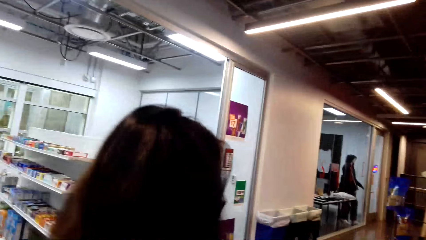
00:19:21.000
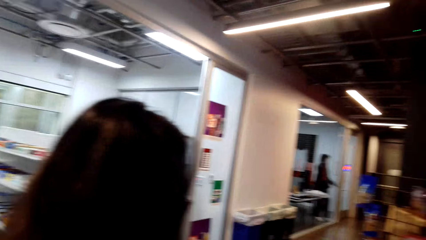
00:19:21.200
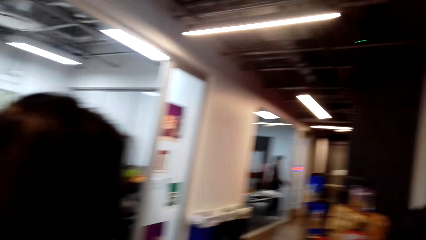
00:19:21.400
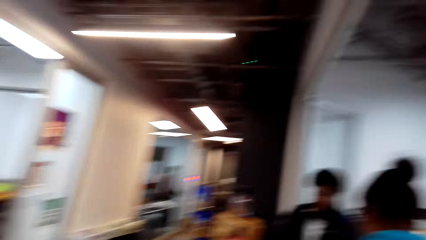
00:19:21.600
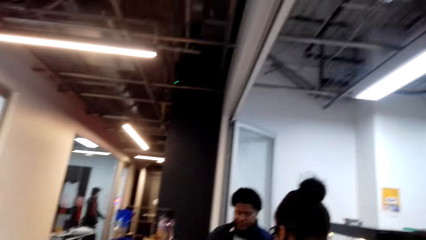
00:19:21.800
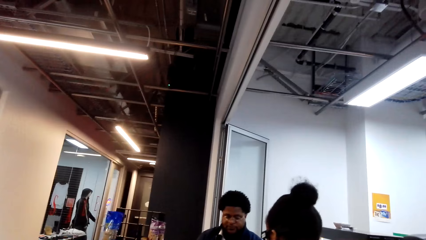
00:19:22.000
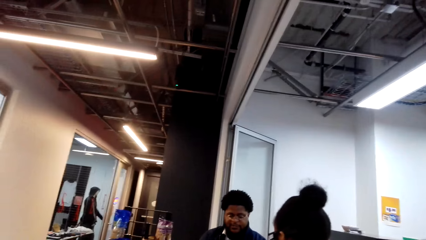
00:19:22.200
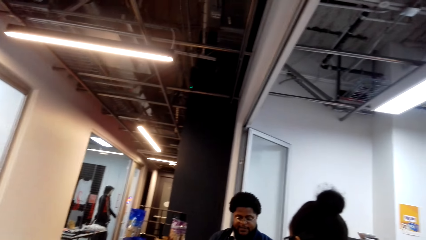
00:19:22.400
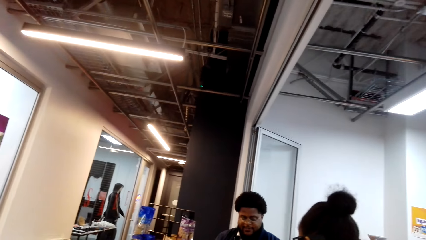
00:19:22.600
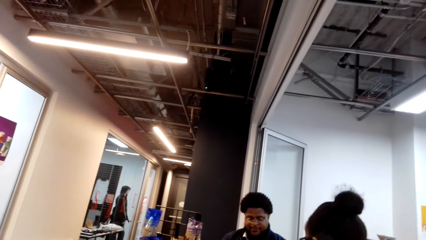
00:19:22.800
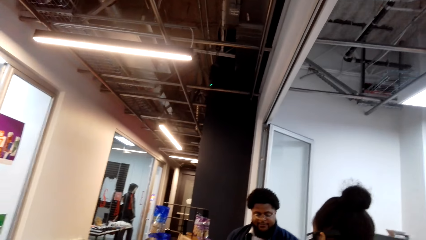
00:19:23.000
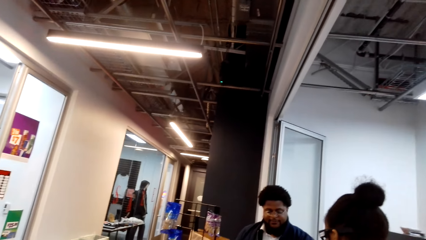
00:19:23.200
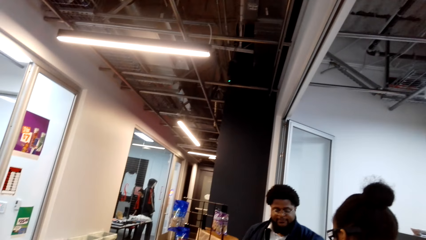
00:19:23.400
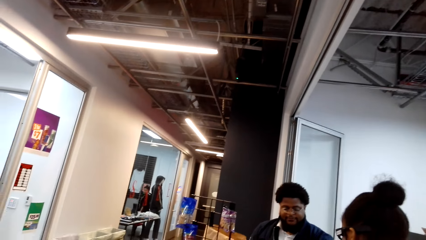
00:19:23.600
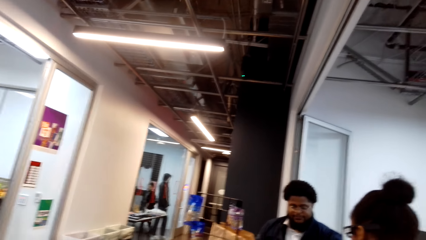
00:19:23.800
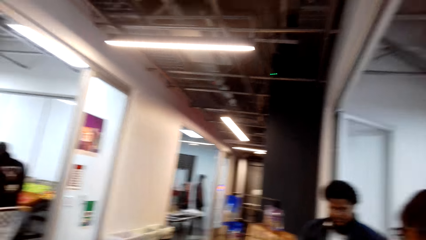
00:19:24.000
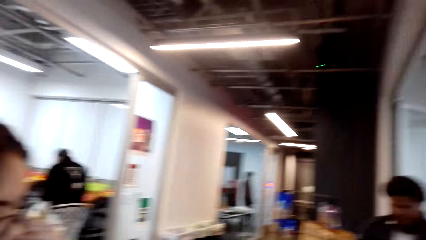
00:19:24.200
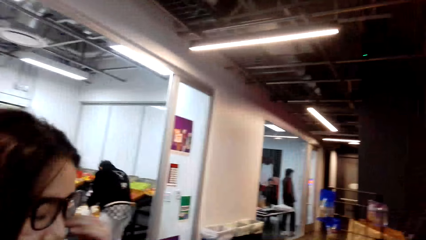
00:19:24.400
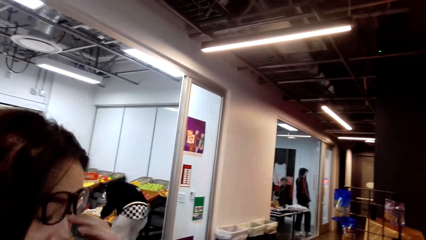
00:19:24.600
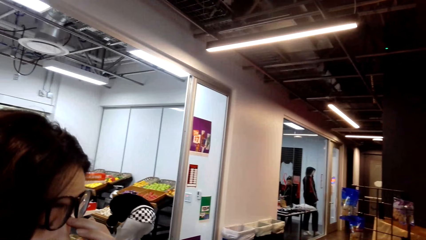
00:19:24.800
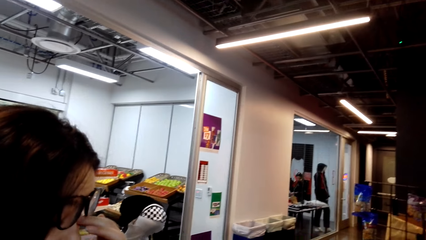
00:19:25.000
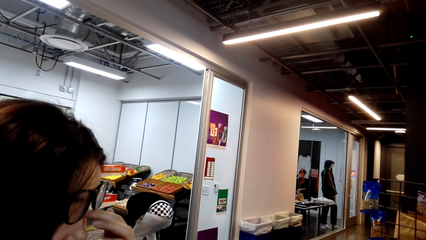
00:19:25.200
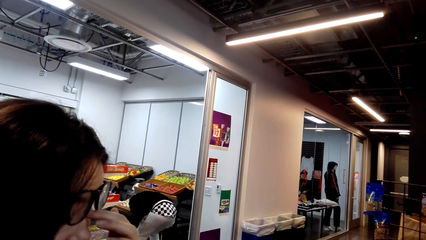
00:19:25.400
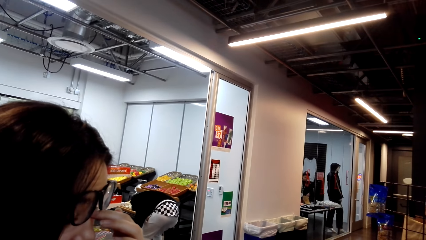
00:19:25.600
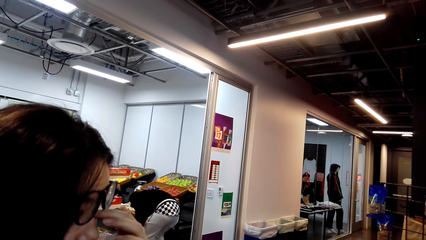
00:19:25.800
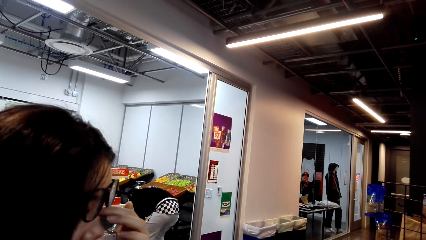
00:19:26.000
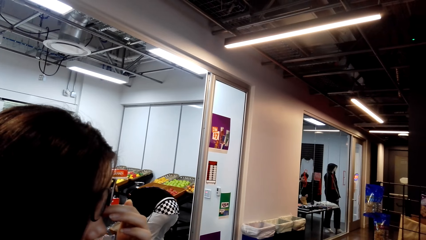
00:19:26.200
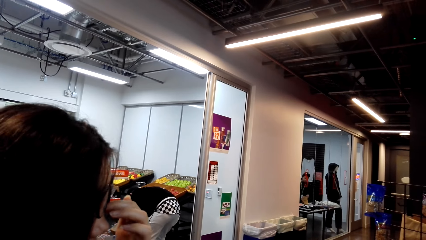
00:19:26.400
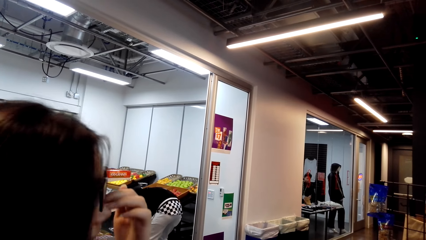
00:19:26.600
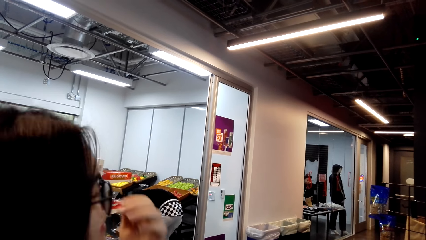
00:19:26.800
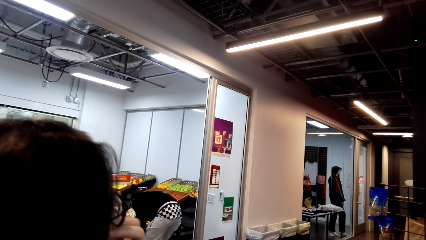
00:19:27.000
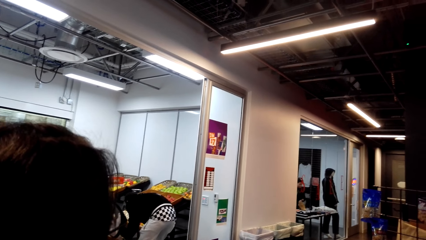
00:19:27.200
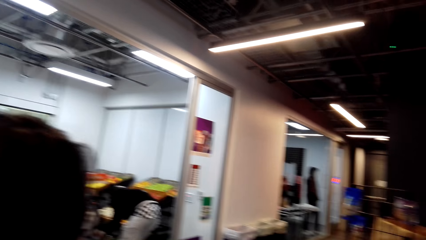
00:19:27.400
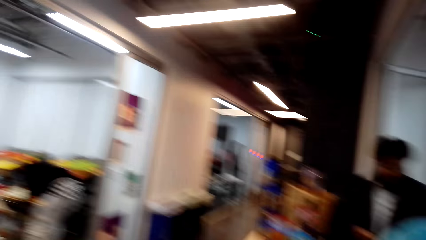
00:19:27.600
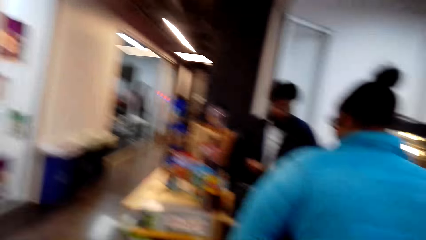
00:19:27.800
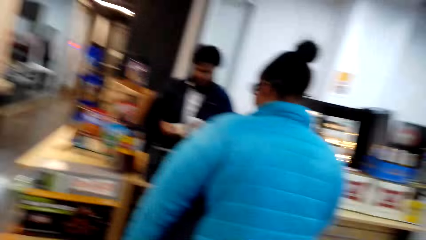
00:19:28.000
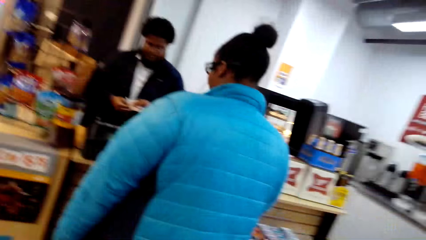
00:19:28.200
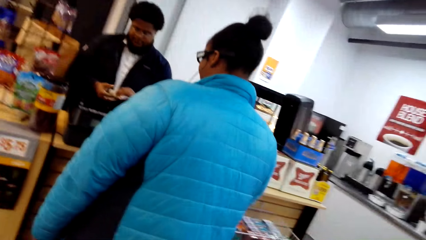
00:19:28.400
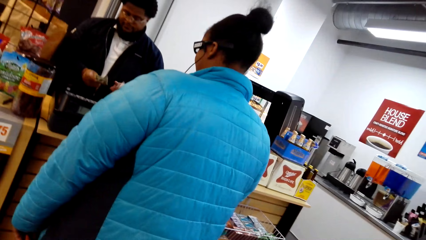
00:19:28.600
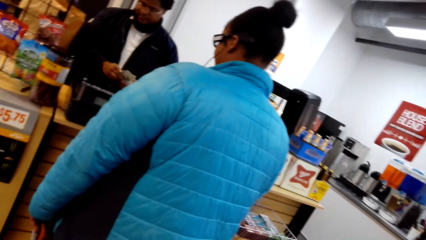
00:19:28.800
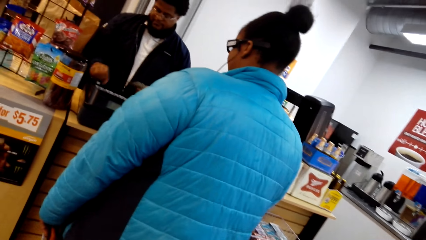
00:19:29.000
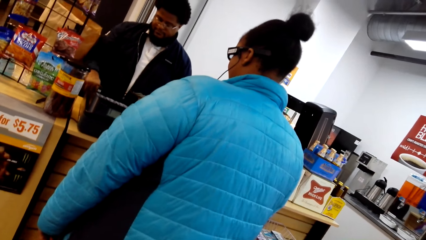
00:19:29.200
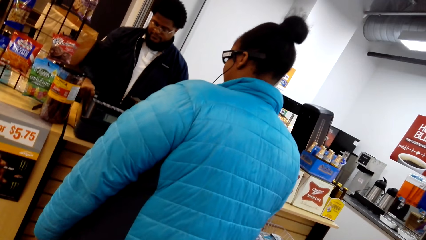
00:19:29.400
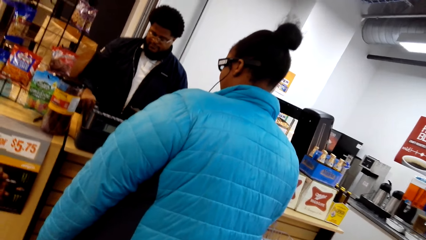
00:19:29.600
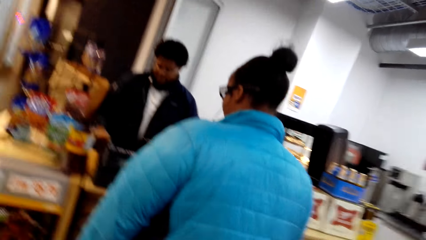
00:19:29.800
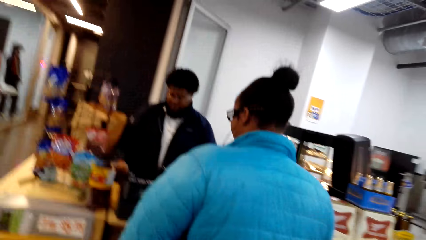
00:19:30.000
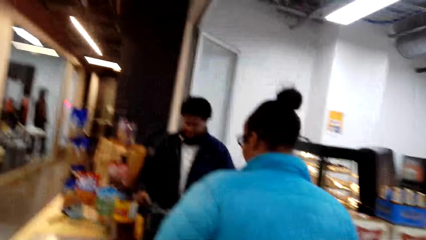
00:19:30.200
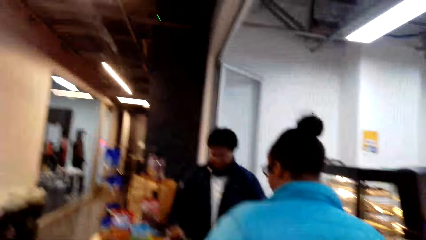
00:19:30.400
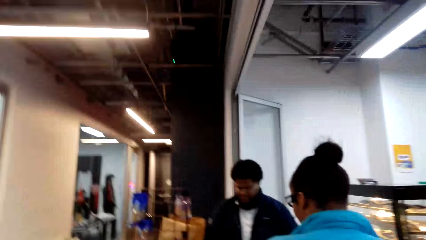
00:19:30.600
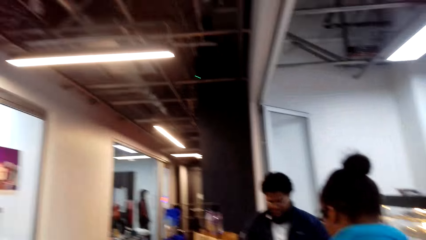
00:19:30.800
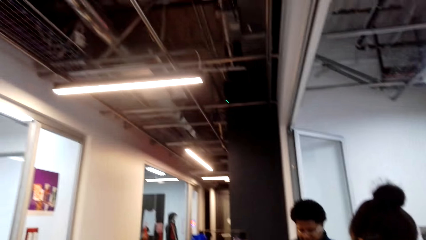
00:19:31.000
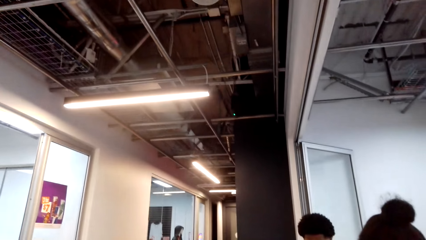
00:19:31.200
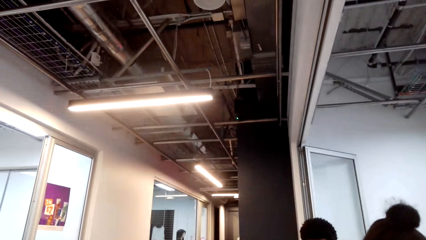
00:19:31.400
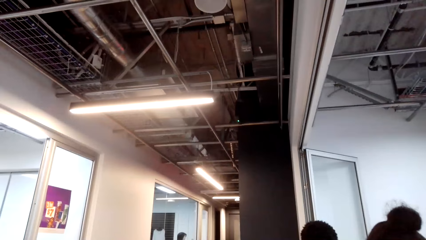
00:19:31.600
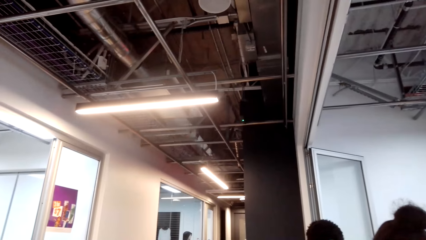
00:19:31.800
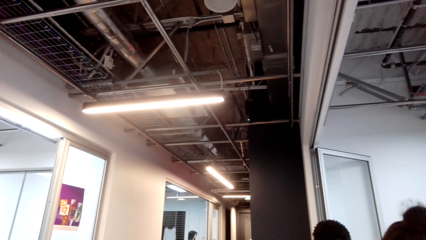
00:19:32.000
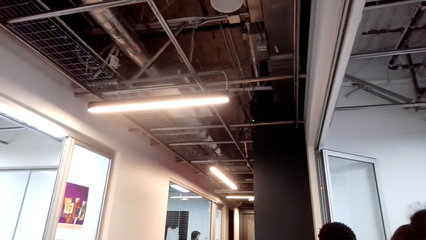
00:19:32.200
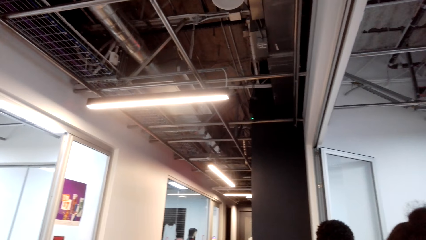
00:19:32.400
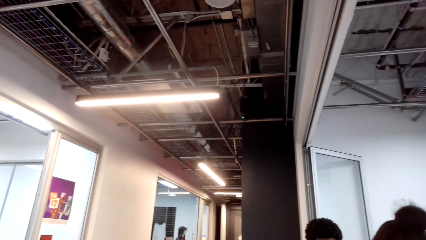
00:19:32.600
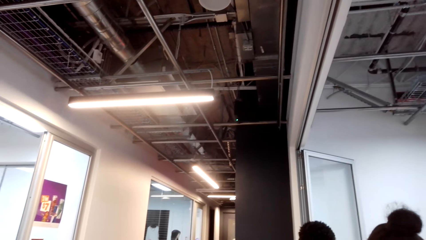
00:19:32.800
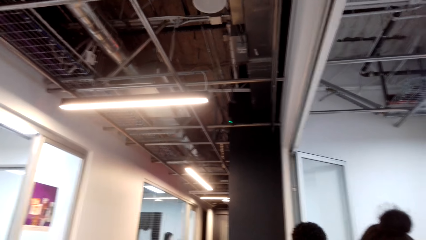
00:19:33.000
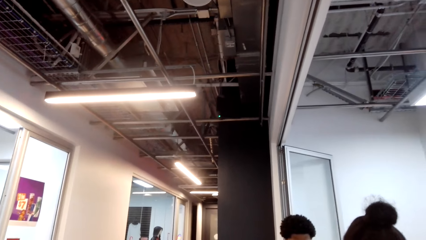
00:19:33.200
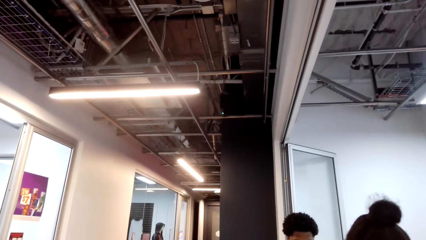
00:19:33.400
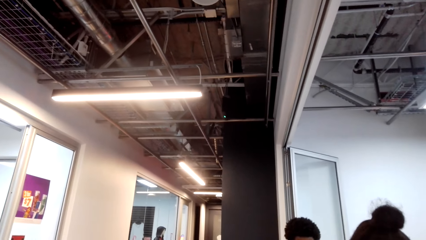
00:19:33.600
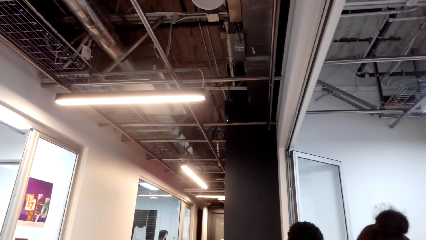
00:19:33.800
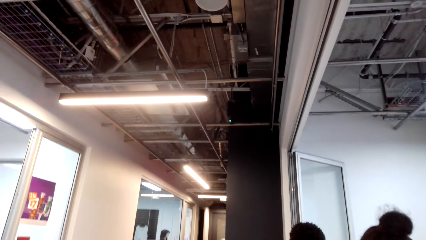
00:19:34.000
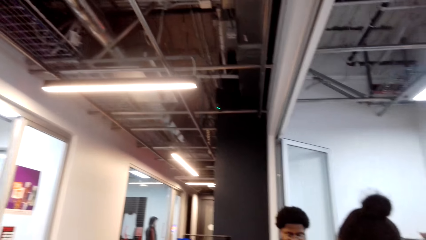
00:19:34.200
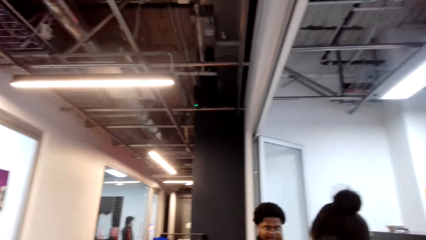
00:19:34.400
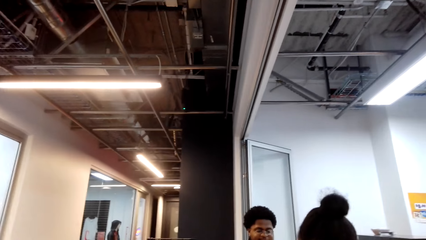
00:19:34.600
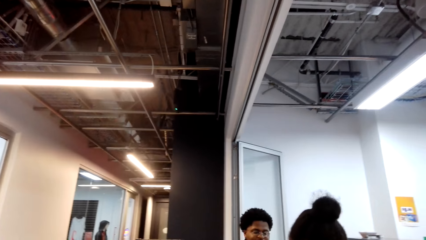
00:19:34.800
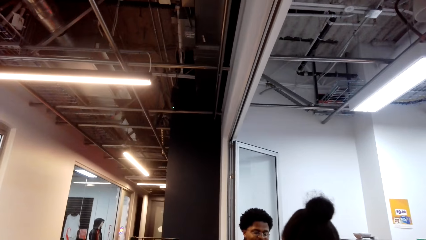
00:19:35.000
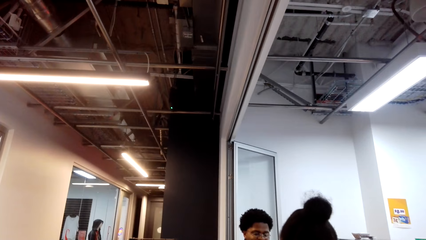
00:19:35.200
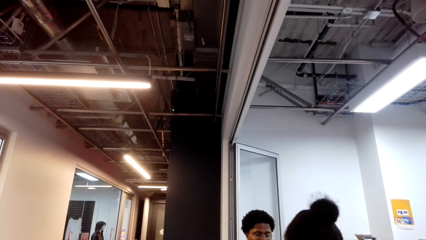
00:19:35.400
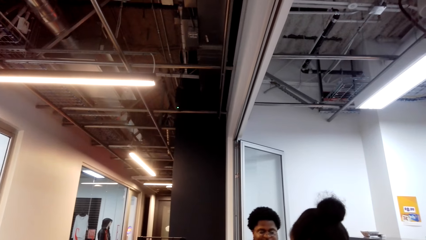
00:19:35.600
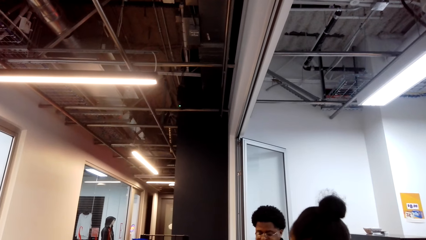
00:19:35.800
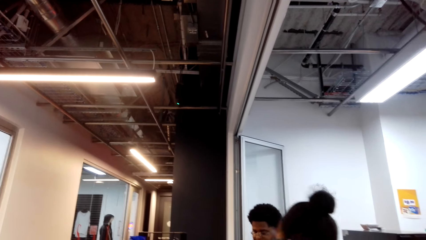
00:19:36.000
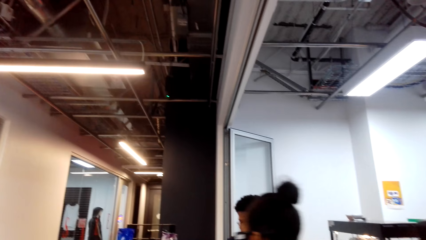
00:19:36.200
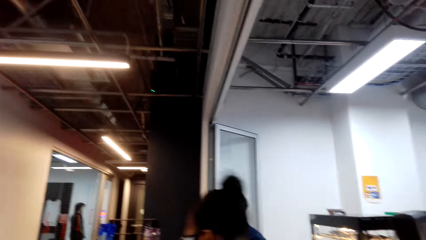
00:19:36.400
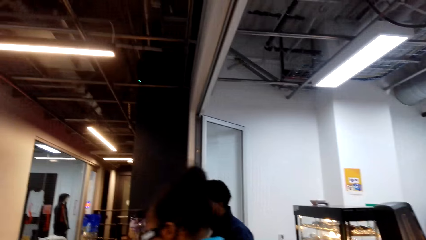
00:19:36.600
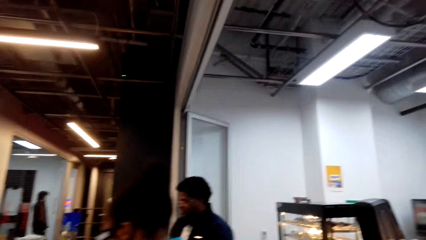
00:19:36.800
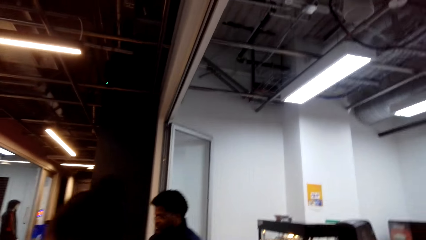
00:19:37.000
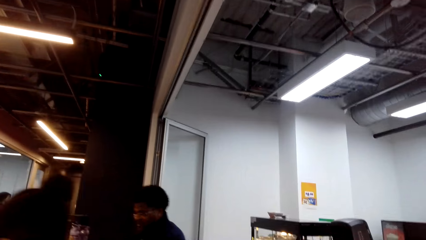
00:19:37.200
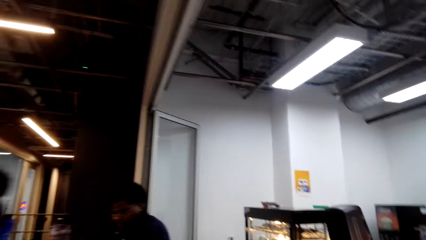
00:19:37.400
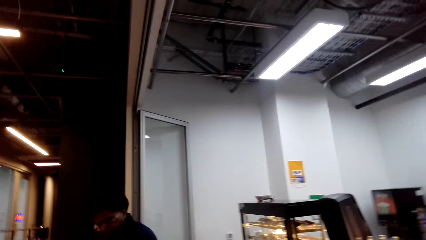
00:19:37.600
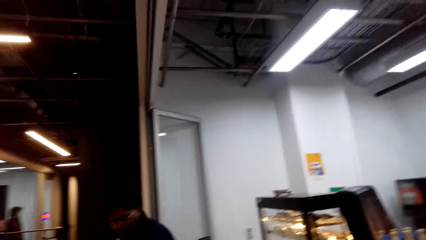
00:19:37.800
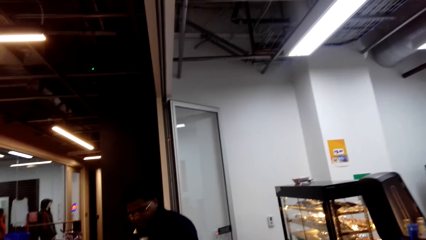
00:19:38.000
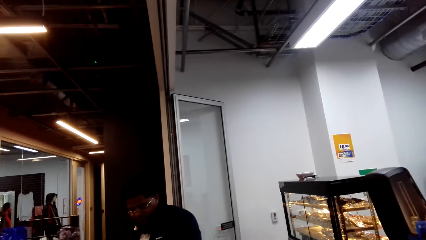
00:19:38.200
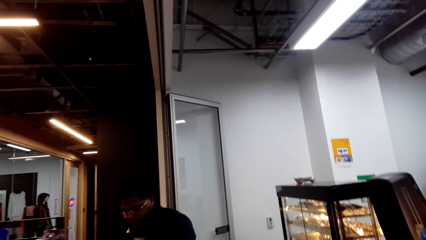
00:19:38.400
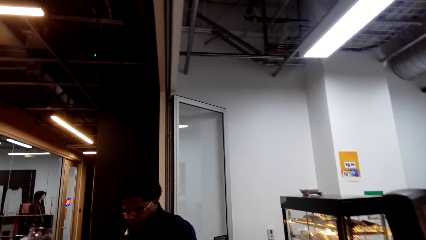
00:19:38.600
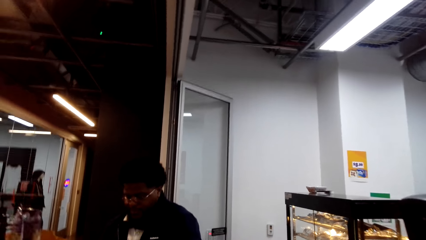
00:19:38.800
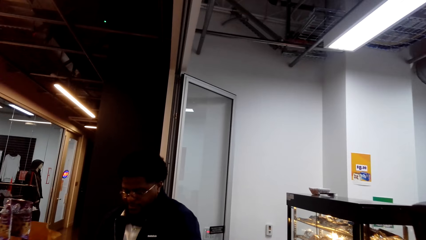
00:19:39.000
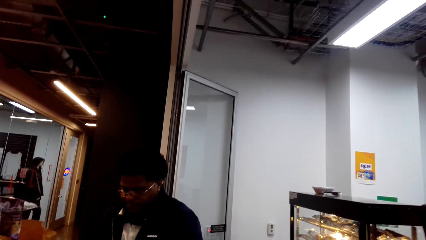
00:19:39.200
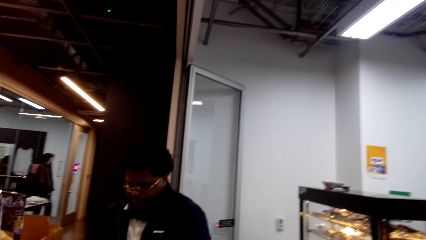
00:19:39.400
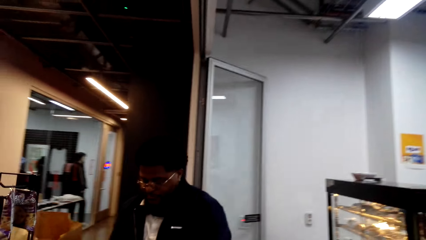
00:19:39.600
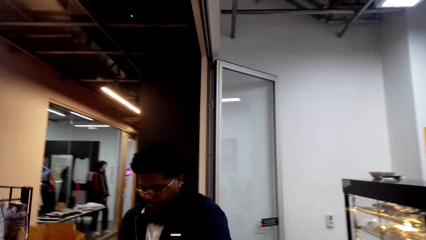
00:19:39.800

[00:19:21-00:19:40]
The camera wearer looks at a person. They look around. They step towards the counter.
